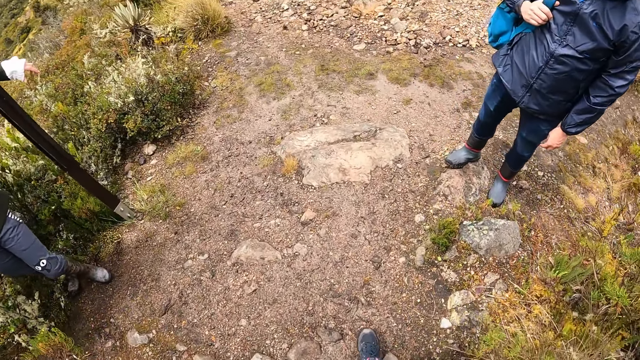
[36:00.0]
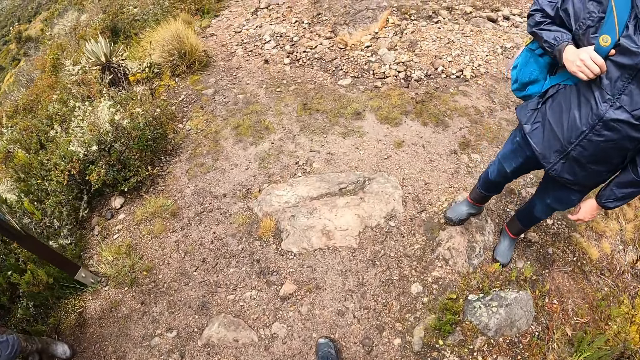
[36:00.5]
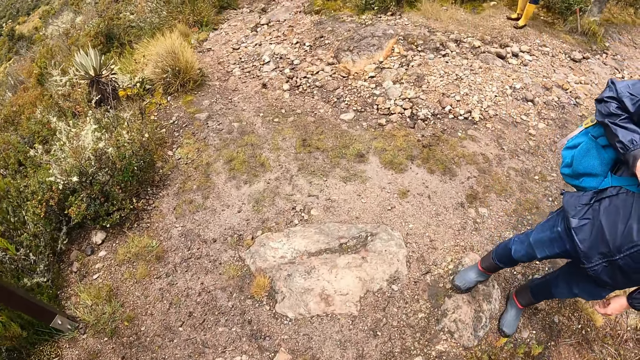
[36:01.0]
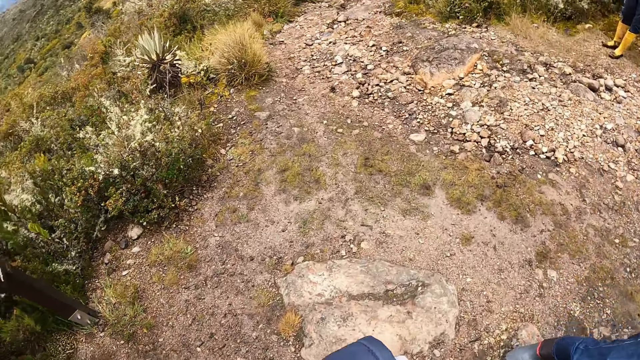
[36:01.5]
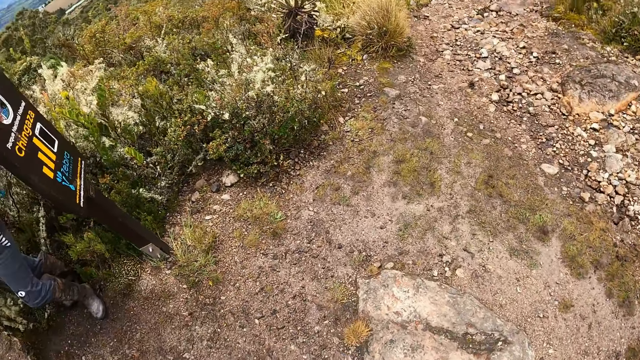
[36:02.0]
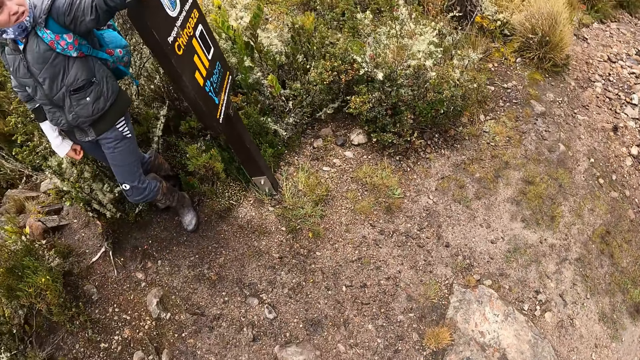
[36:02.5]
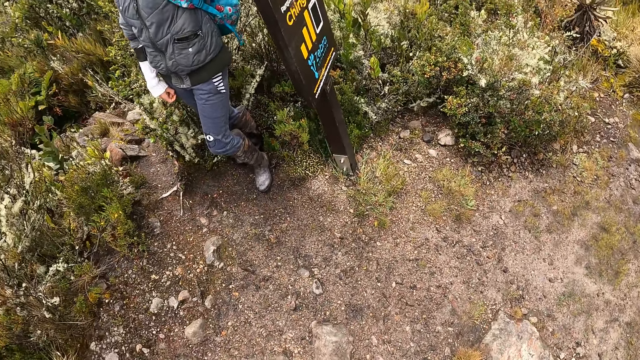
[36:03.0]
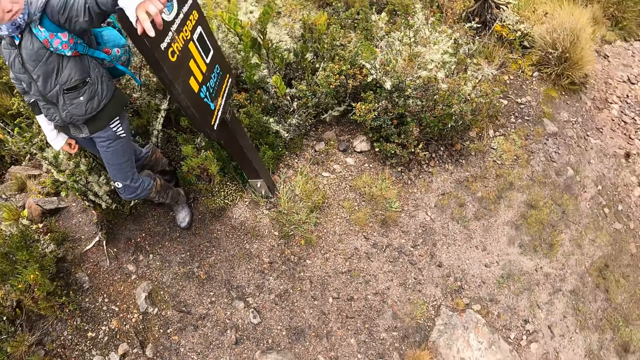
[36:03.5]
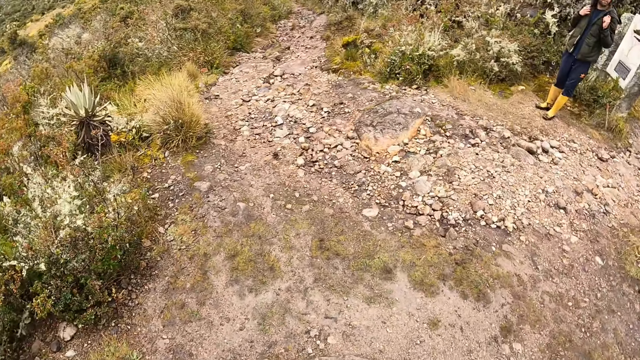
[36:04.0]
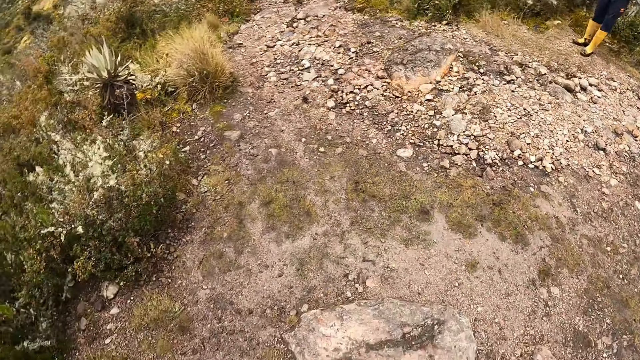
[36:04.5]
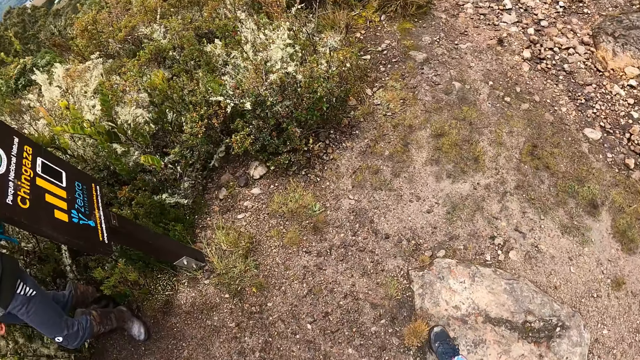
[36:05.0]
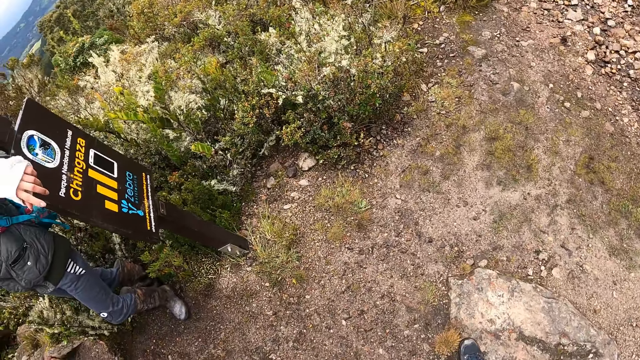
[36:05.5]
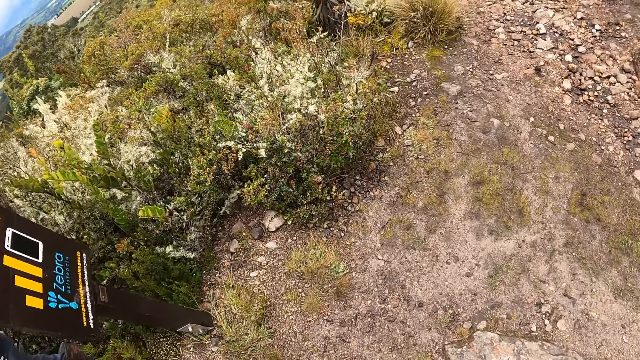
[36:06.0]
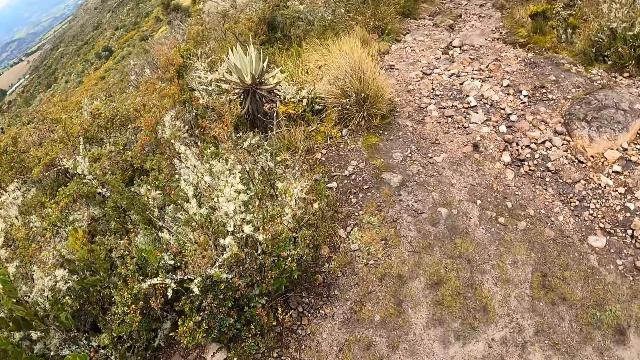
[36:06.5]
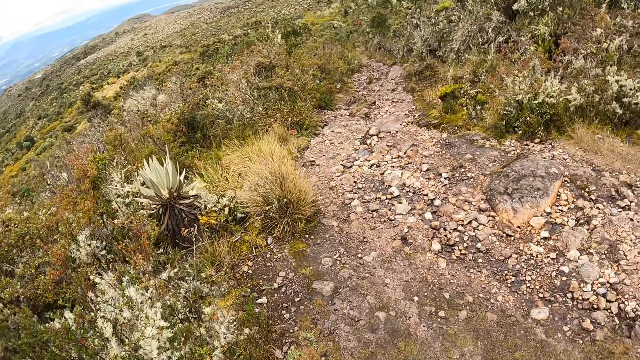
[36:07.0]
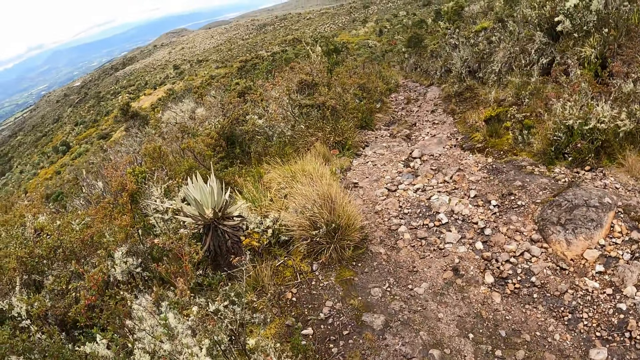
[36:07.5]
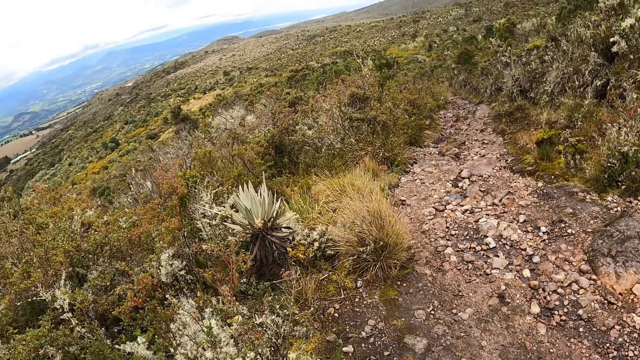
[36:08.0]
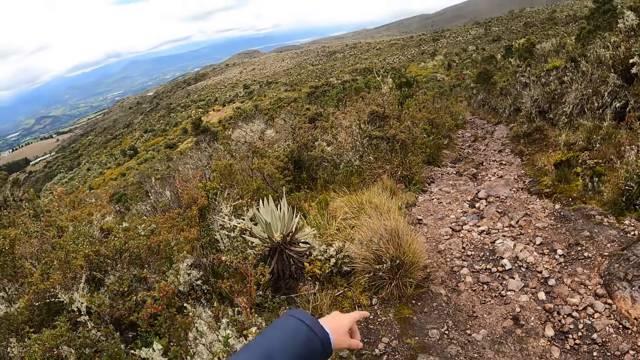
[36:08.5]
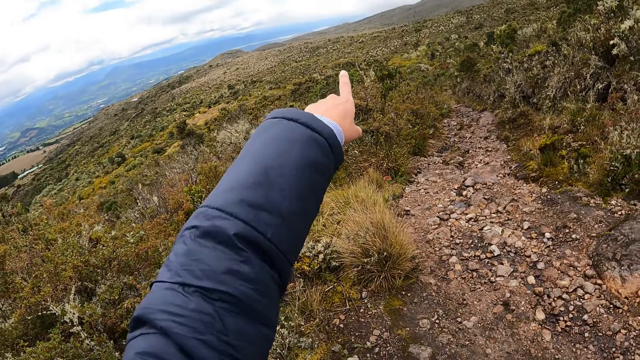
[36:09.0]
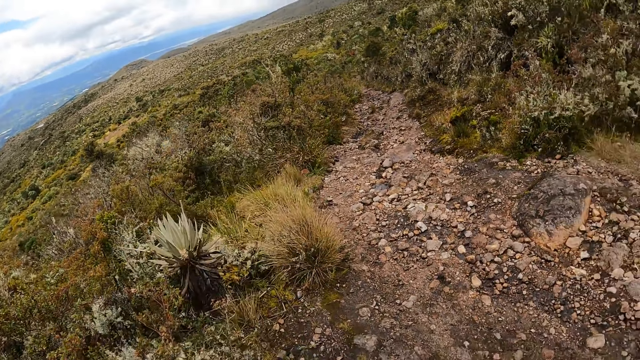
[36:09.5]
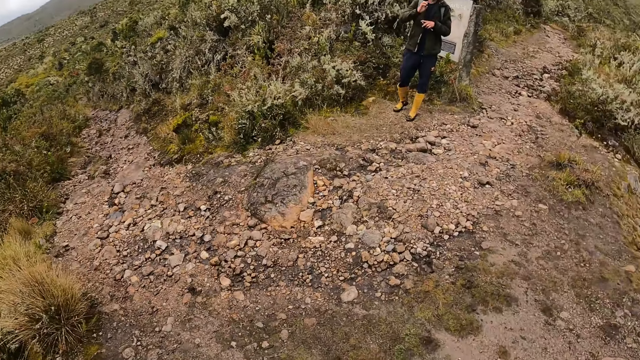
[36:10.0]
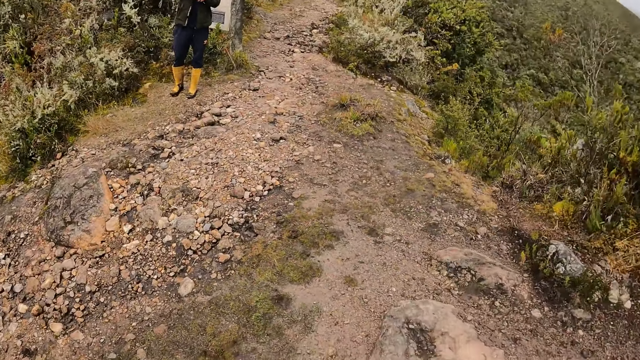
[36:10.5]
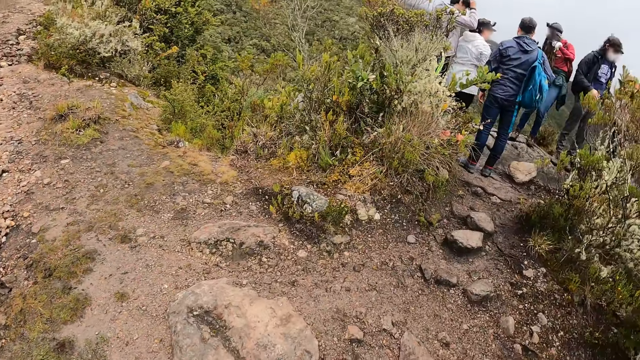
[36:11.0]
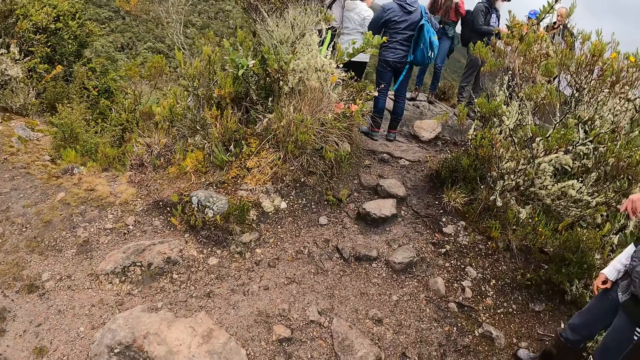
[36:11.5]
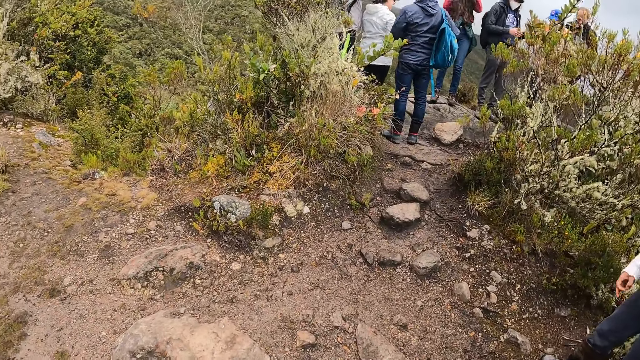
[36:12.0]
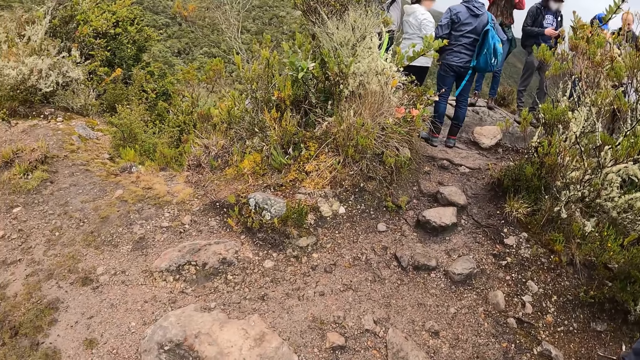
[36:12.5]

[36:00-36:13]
The camera wearer points her left hand. She looks around.

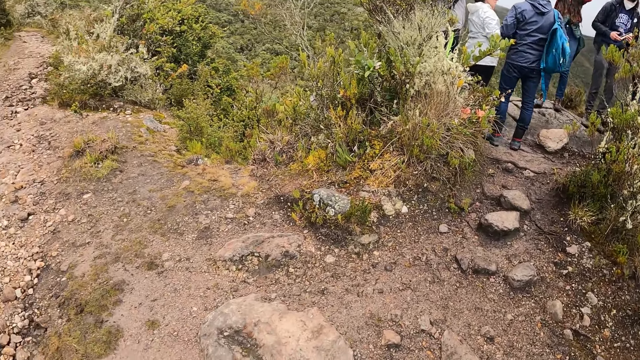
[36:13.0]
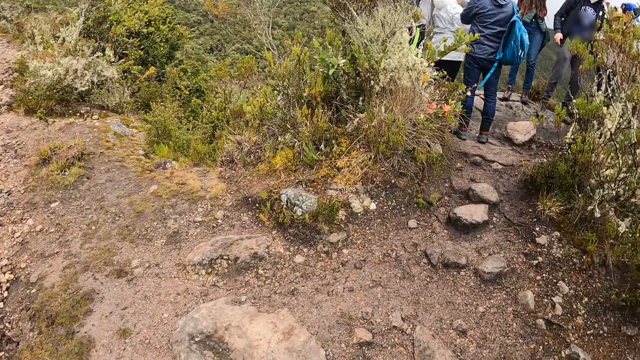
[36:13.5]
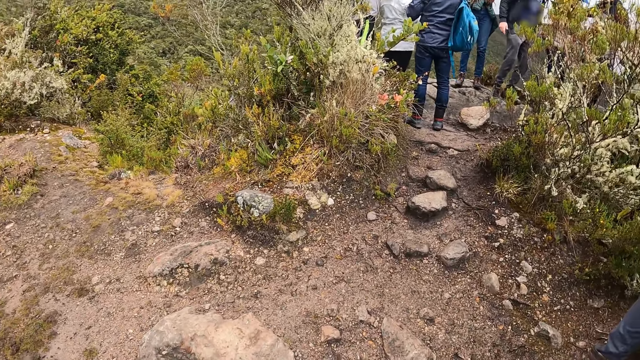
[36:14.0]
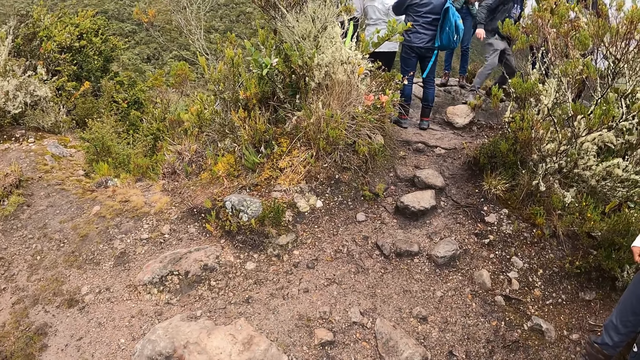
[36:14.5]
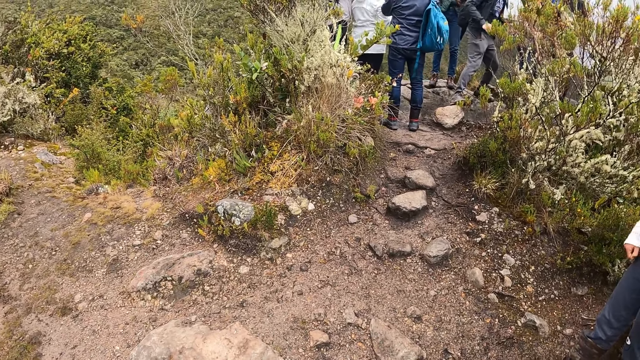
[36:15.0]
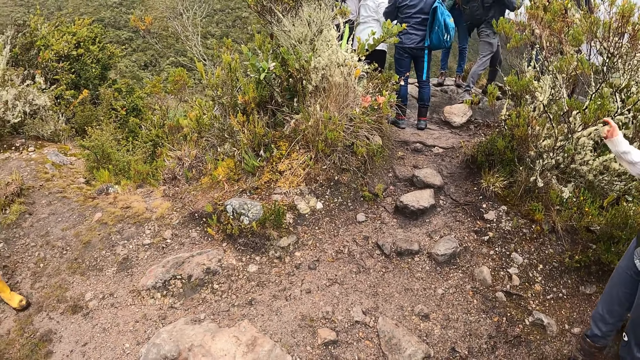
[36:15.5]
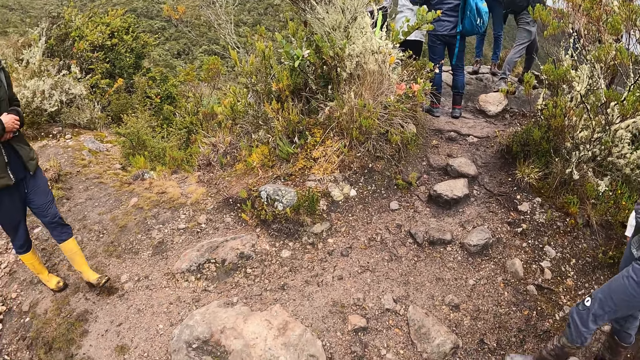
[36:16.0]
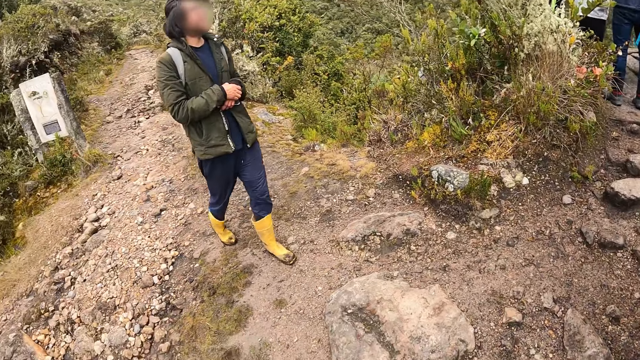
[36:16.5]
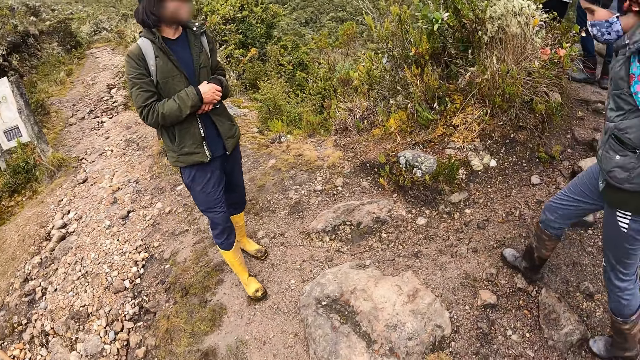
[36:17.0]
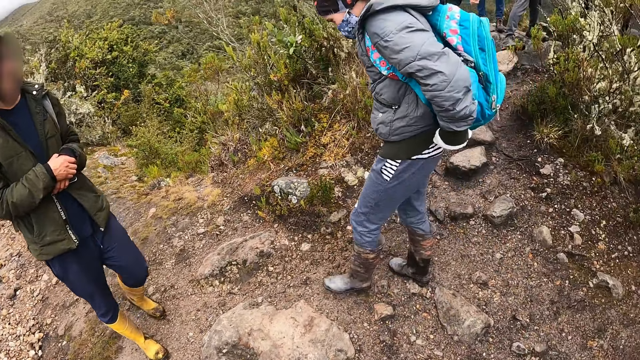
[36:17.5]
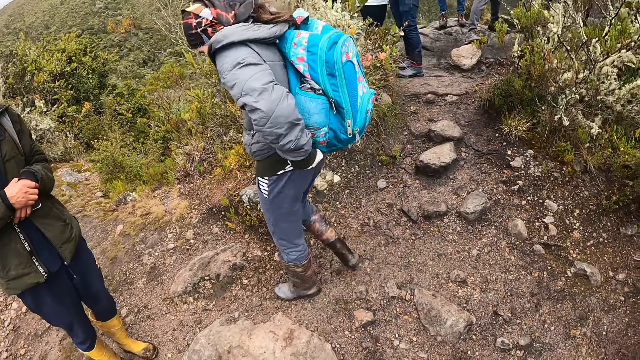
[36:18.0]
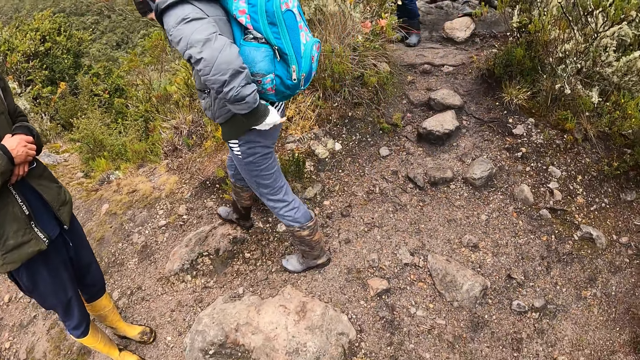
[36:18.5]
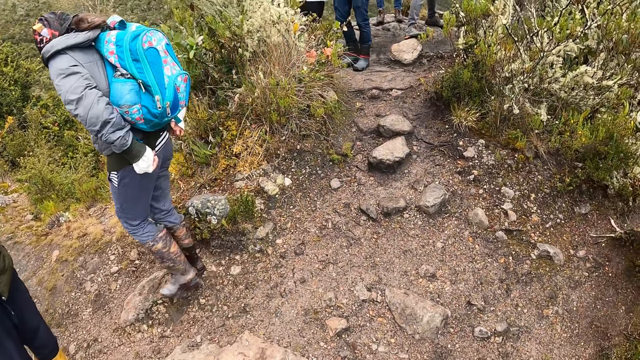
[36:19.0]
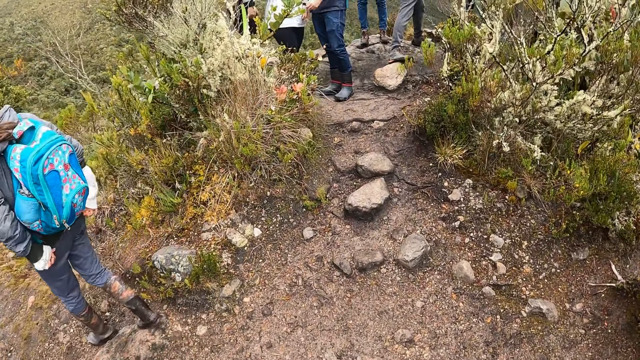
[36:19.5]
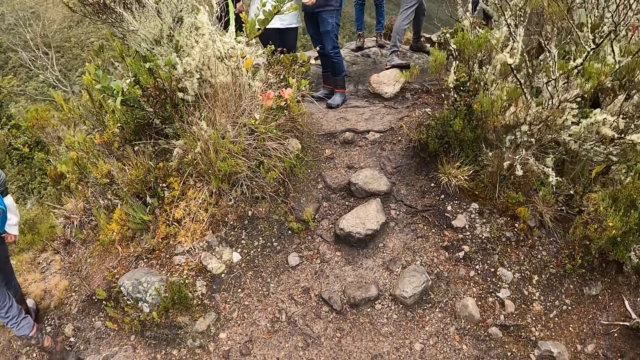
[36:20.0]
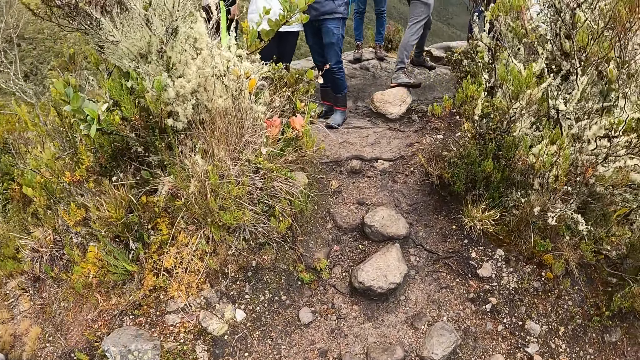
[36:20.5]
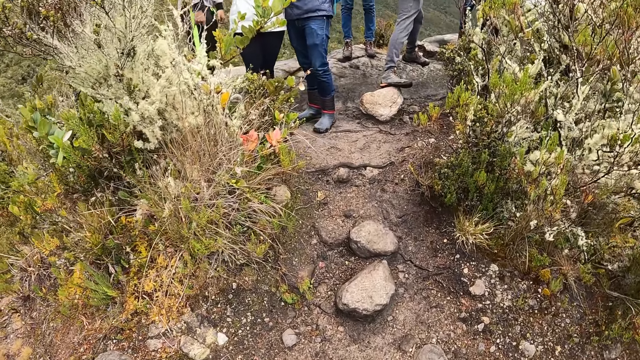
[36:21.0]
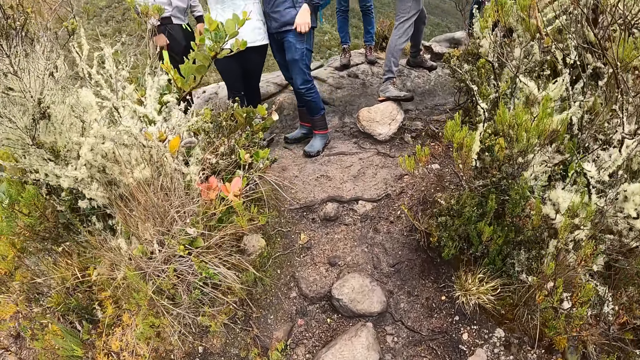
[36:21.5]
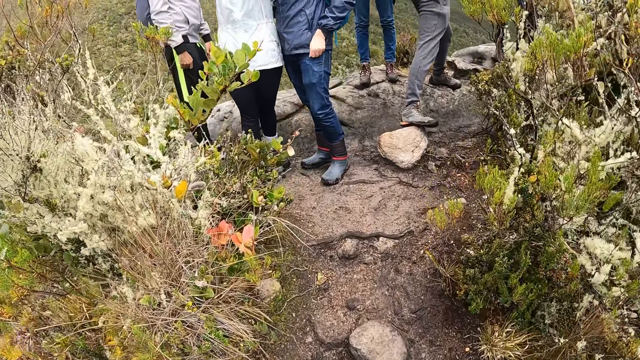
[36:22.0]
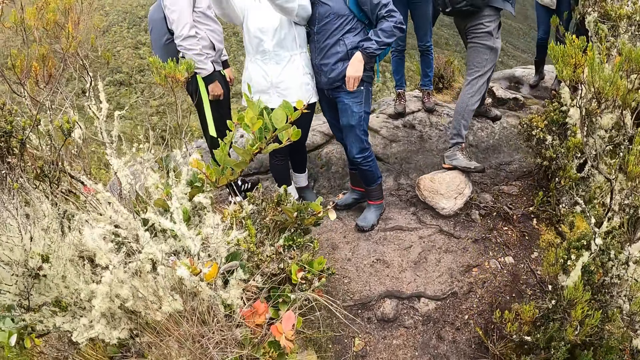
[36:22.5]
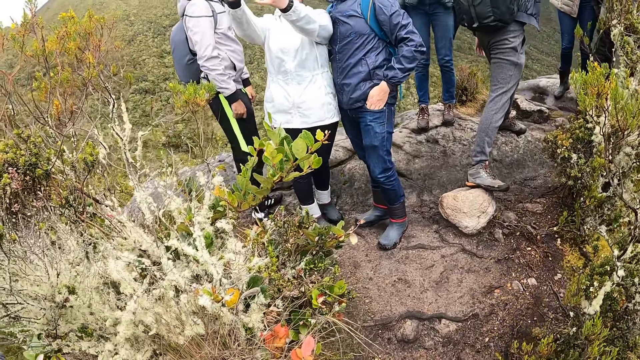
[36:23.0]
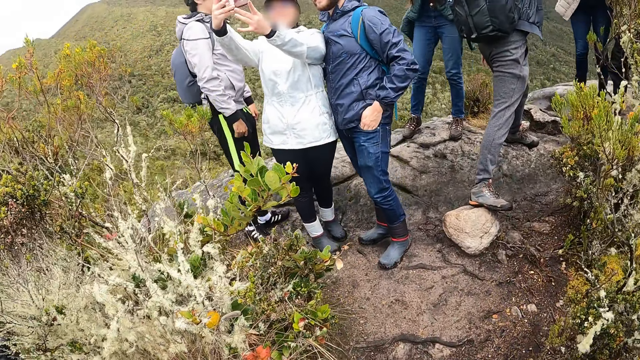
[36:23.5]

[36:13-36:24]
A woman moves a hand. A man moves towards the woman. The man walks to the camera wearer. The woman adjusts her top with both hands. The camera wearer walks. Another man adjusts his jacket with his left hand and dips his left hand in his left pant pocket.
